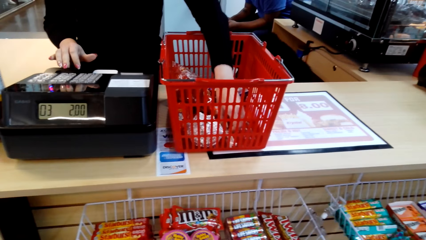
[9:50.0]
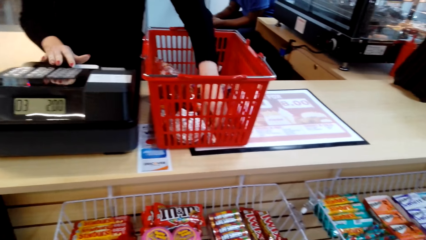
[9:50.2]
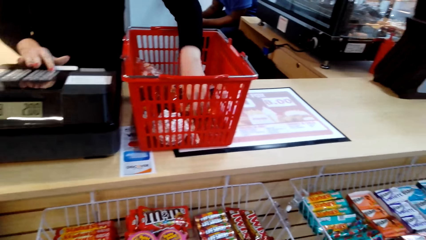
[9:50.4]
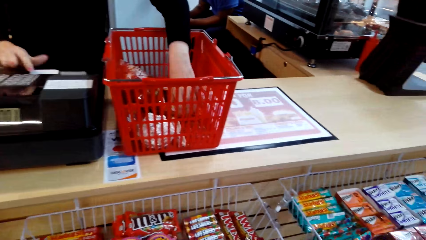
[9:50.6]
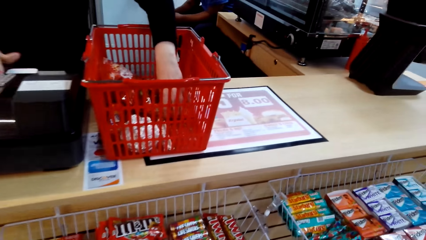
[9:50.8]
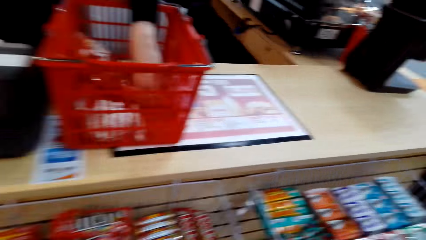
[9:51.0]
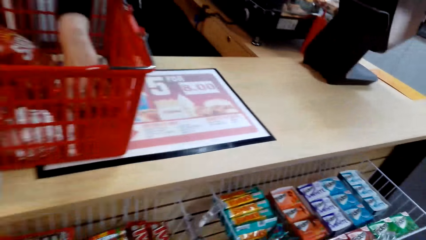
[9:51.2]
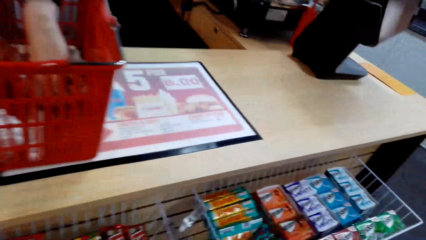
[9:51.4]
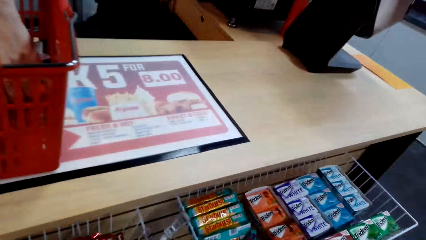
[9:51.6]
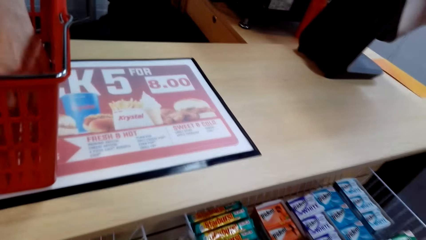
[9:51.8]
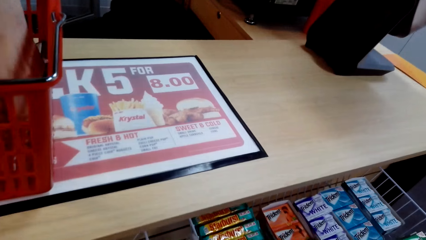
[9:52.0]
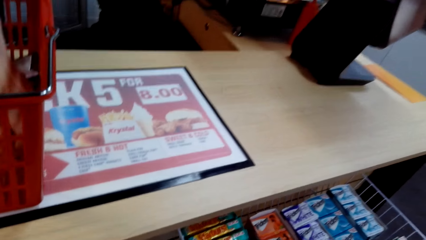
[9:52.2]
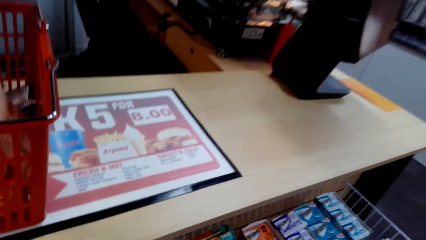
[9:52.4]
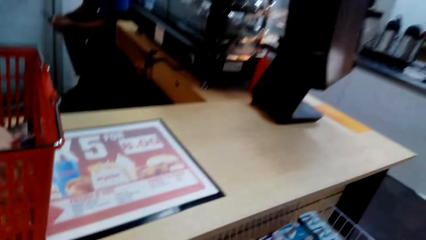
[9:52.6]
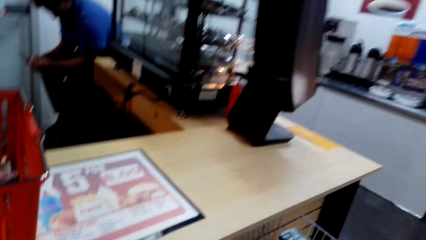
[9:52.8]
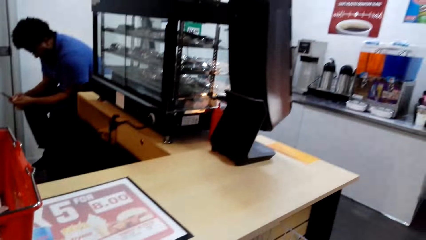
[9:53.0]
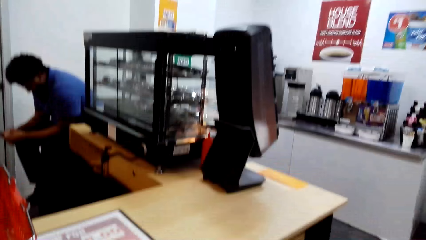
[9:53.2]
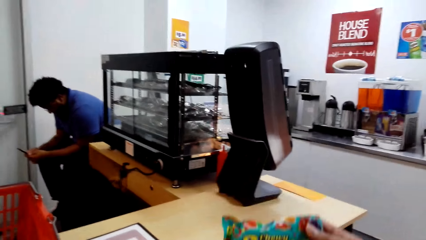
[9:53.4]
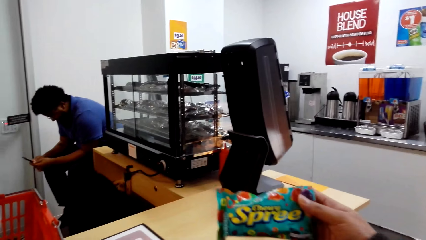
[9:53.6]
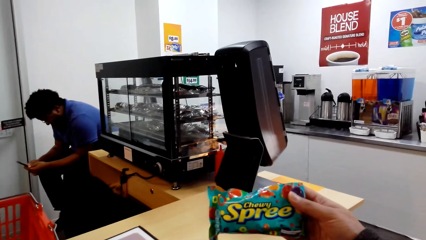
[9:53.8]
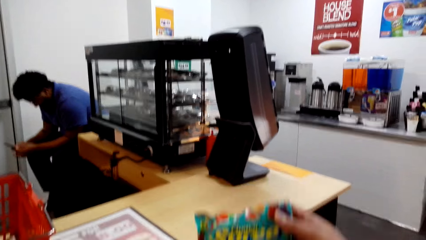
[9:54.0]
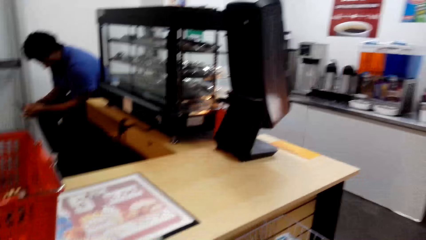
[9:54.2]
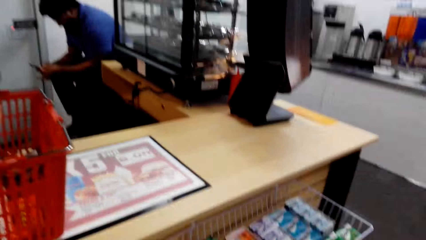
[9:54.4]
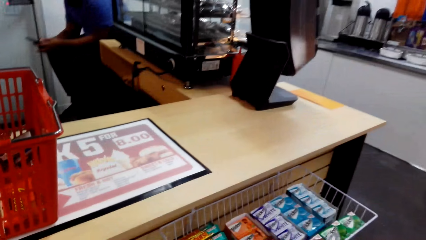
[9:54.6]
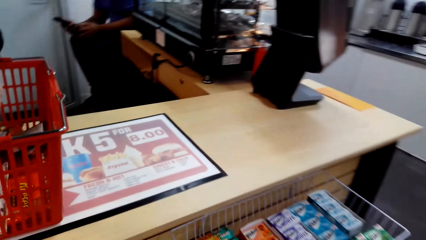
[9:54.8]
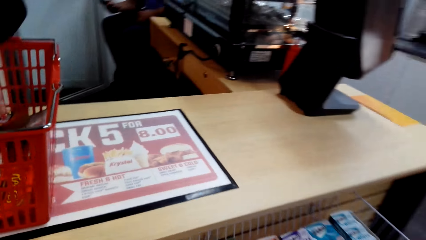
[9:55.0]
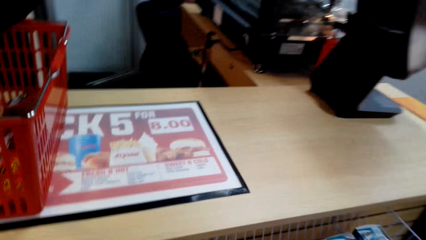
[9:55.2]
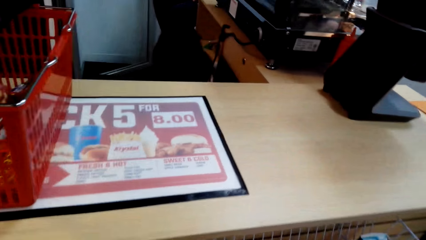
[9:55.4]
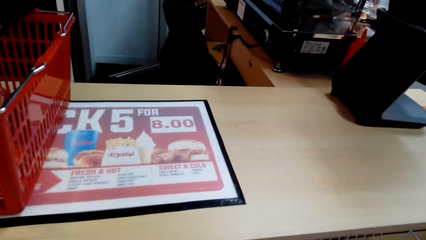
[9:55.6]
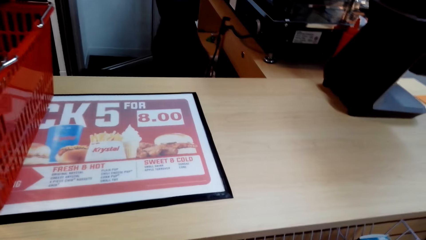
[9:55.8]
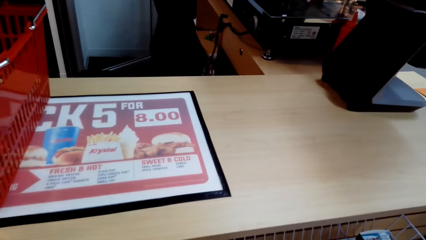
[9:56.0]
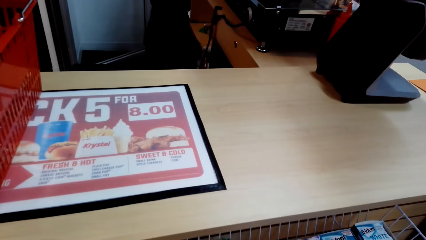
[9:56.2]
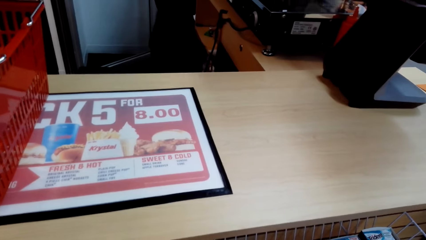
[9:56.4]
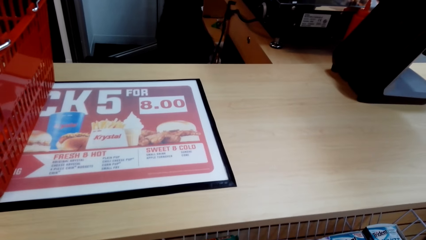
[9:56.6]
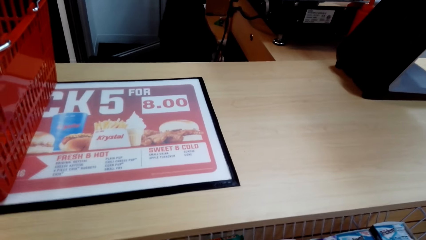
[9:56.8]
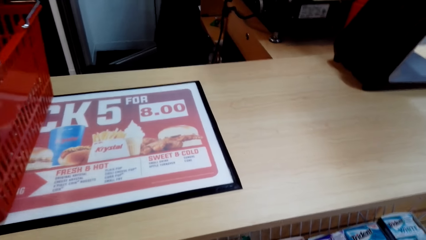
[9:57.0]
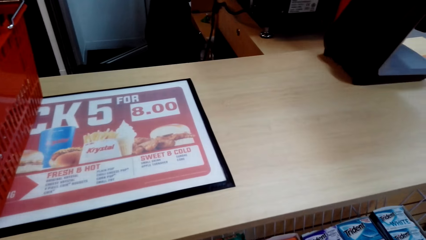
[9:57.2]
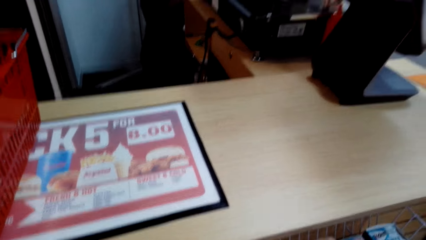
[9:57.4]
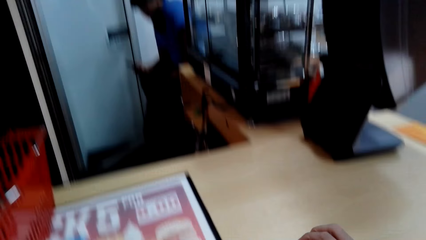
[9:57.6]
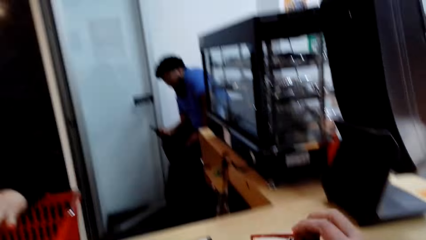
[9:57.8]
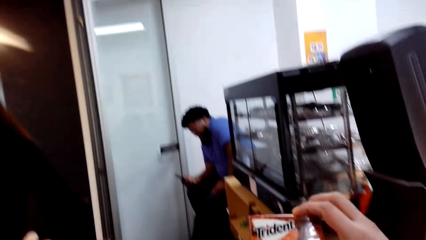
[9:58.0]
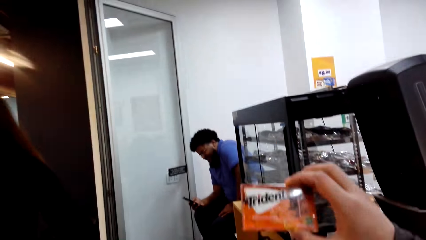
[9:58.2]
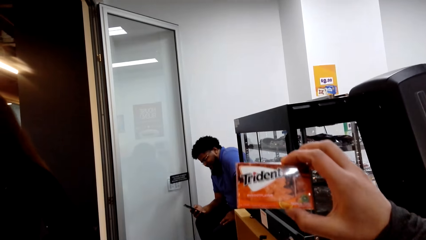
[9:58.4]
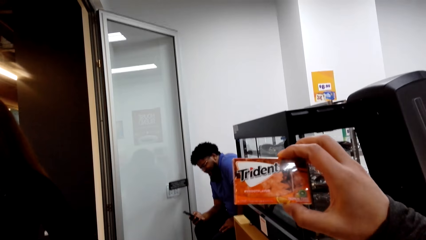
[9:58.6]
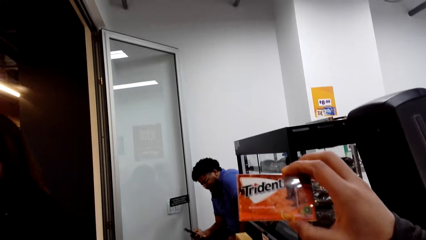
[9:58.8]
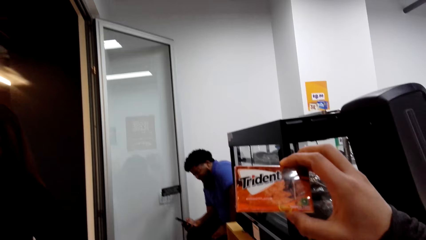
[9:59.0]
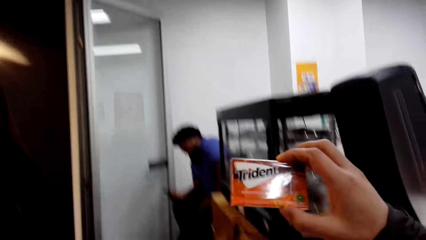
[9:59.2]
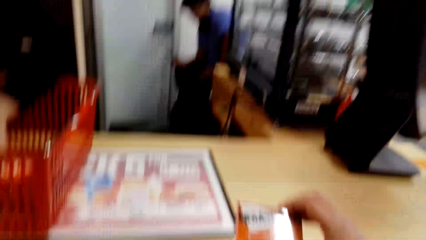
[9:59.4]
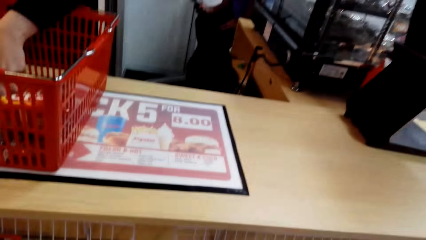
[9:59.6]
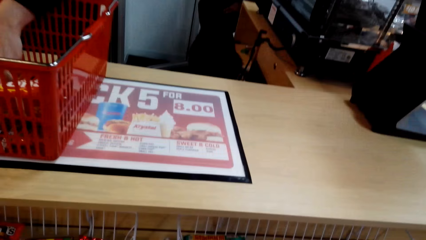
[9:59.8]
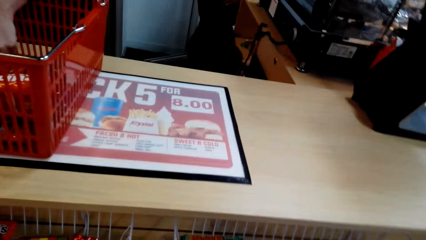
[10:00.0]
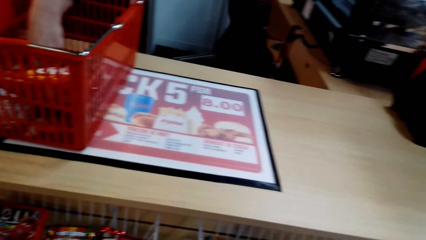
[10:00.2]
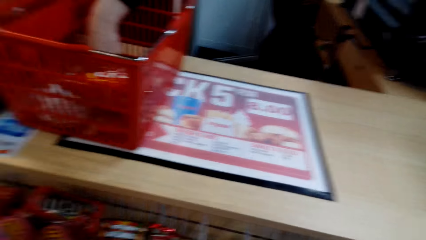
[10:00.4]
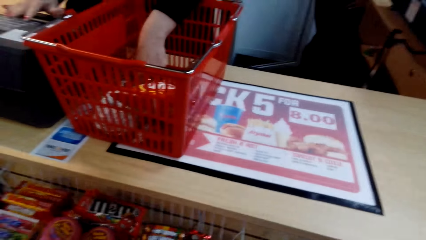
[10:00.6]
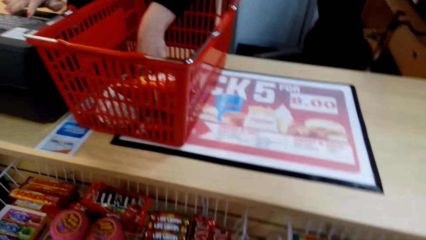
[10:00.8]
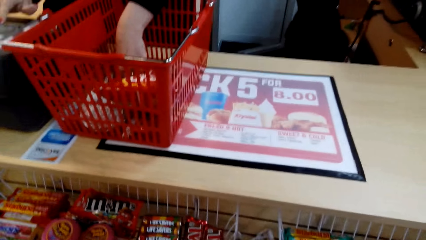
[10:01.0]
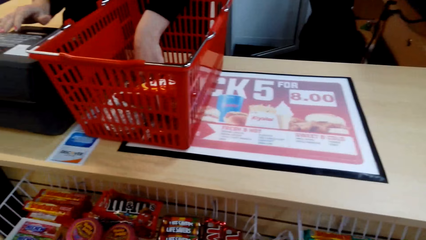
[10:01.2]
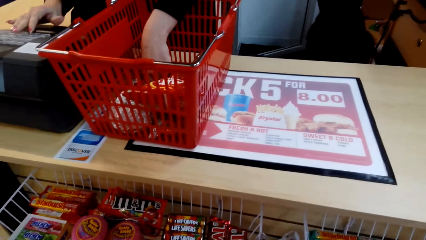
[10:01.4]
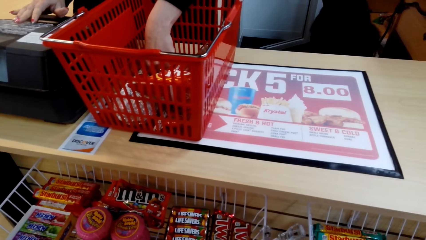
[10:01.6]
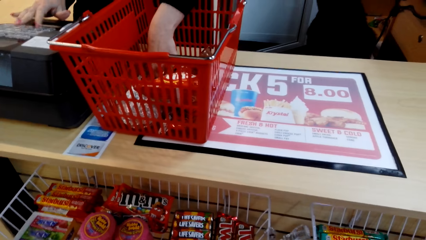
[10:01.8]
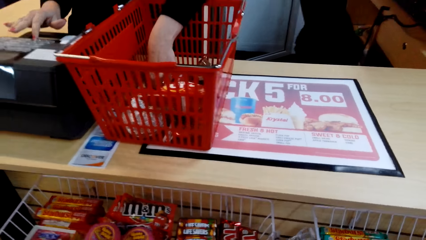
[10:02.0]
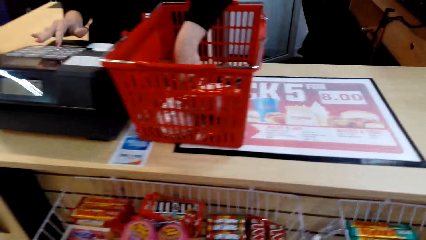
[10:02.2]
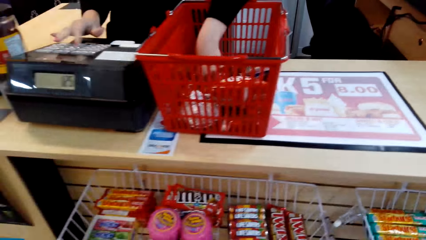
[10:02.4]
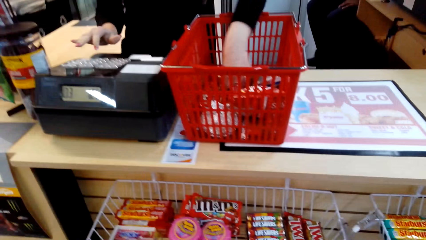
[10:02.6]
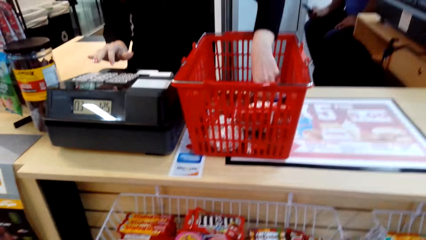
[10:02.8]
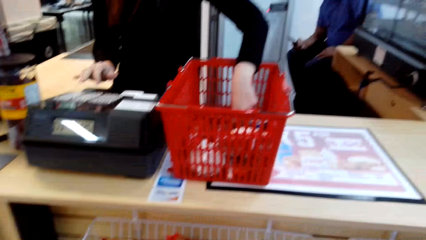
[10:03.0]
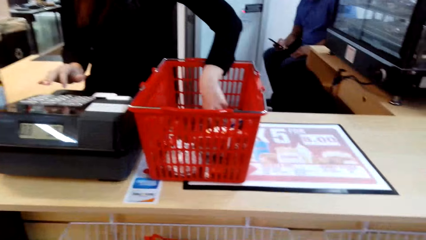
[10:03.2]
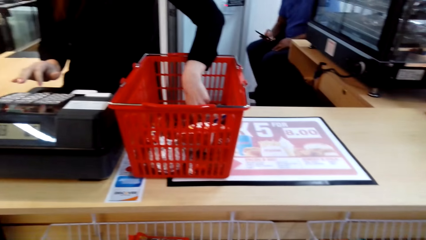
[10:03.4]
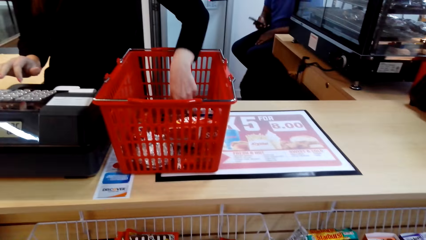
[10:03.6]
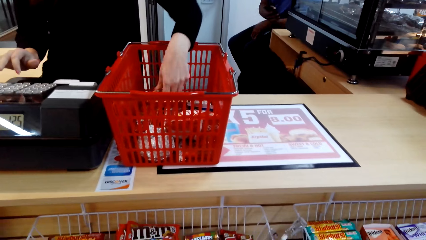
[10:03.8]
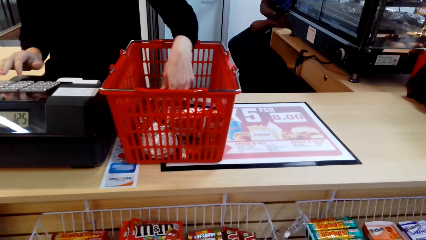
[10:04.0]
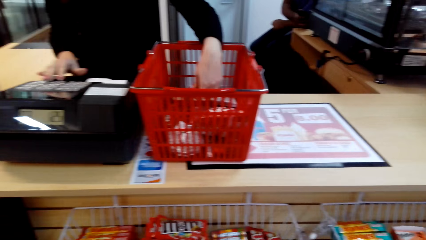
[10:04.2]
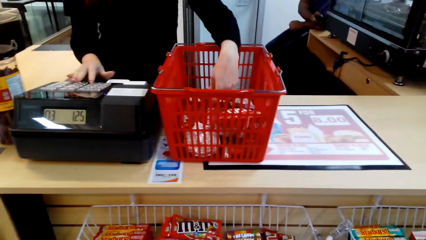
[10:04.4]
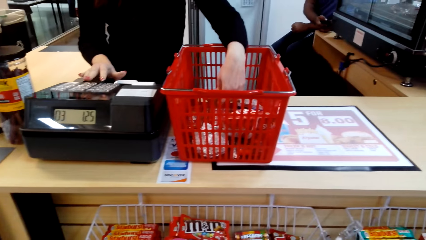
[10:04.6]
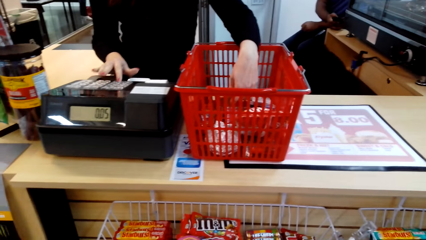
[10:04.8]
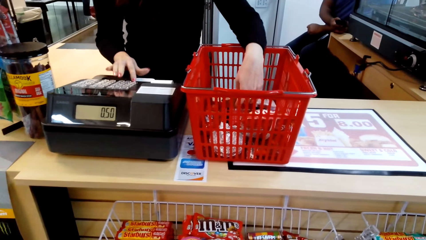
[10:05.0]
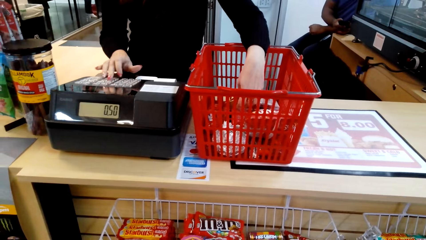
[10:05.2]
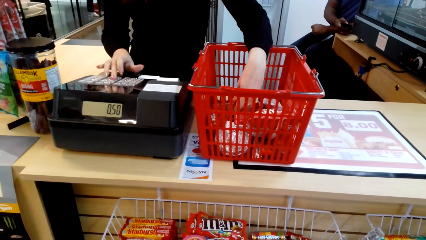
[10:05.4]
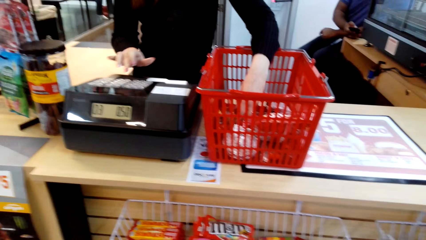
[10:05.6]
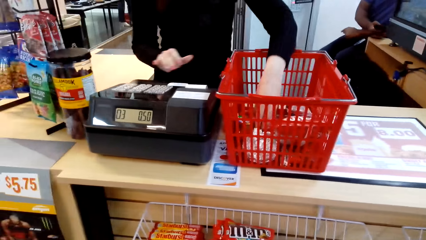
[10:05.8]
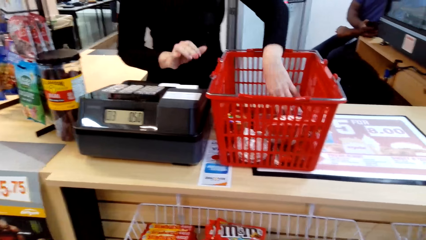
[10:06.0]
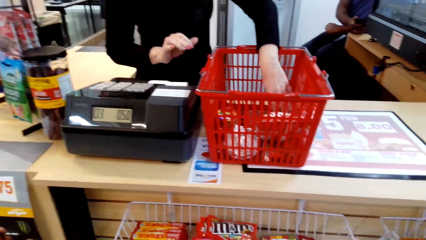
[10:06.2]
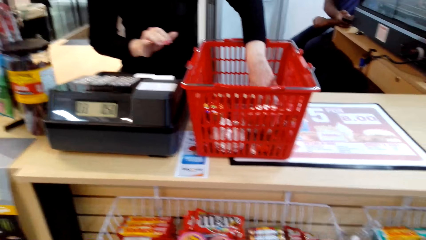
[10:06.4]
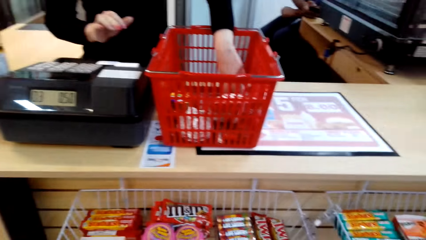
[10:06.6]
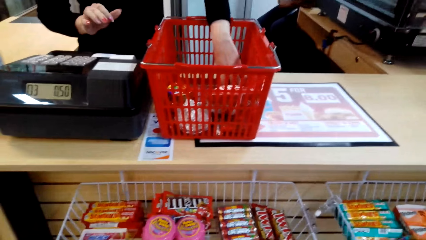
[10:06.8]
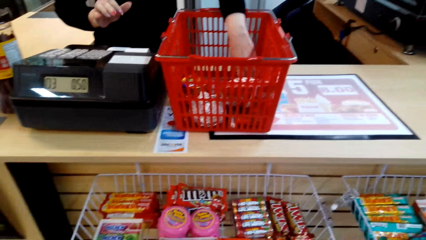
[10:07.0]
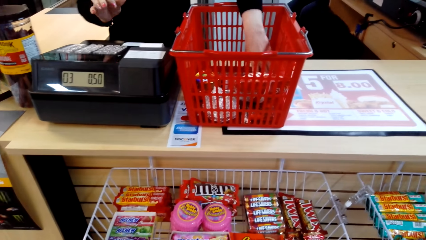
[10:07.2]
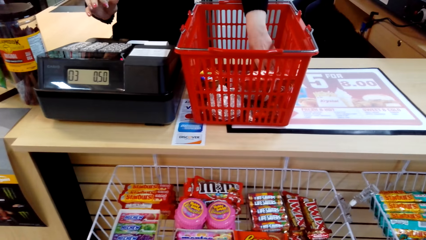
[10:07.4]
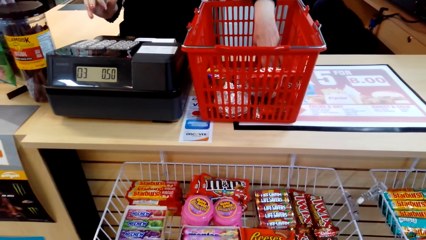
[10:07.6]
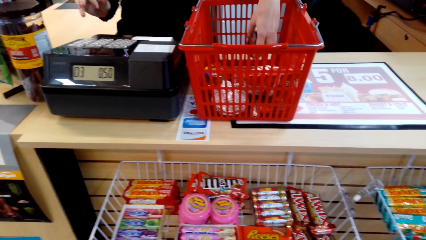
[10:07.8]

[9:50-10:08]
The camera wearer picks the goods. They hand over the sachet. They lift the soap or trident box and drop the soap. A woman calculates the bills. The camera wearer picks the goods. The woman calculates the bill. The camera wearer calculates the items with the computer machine.
